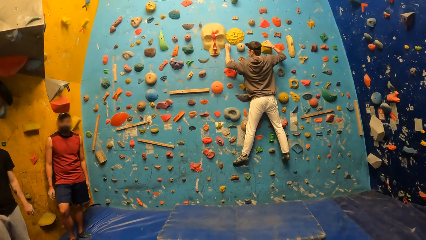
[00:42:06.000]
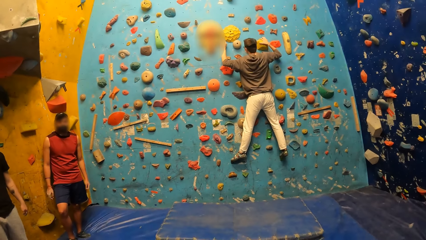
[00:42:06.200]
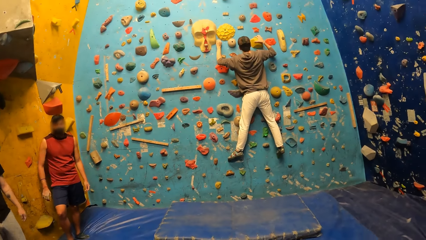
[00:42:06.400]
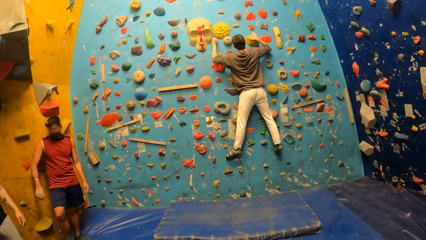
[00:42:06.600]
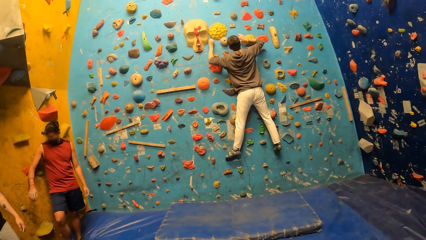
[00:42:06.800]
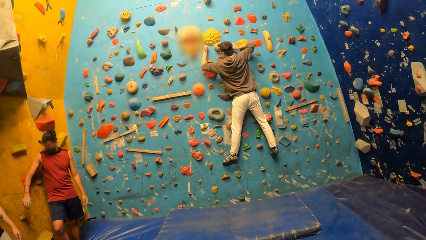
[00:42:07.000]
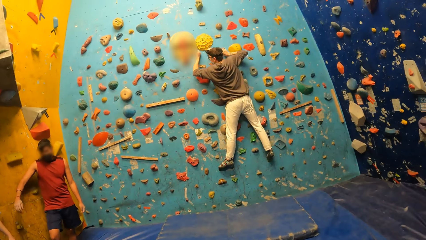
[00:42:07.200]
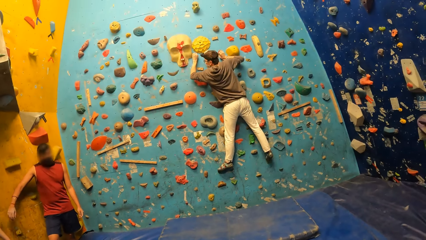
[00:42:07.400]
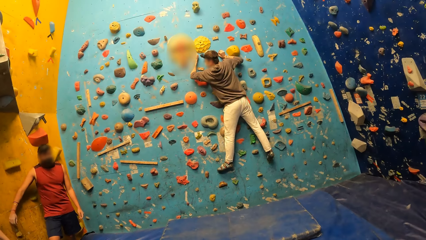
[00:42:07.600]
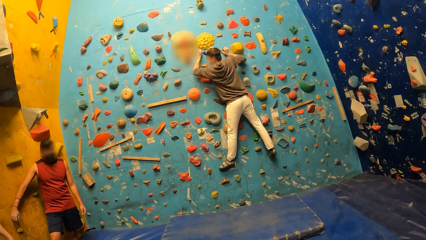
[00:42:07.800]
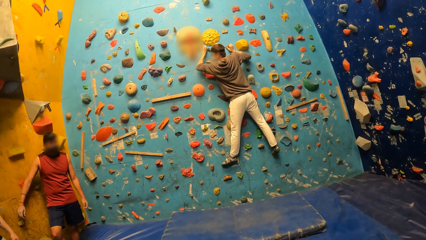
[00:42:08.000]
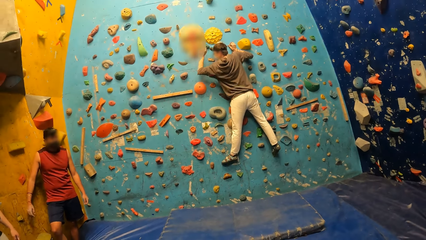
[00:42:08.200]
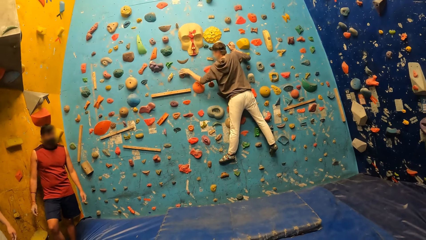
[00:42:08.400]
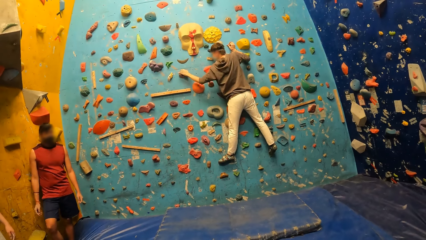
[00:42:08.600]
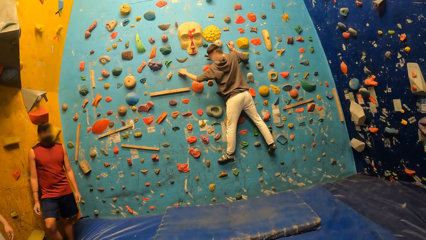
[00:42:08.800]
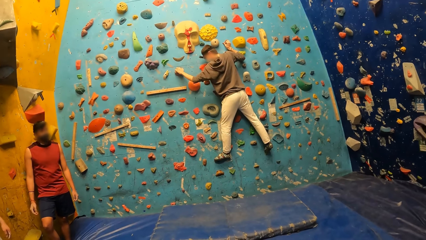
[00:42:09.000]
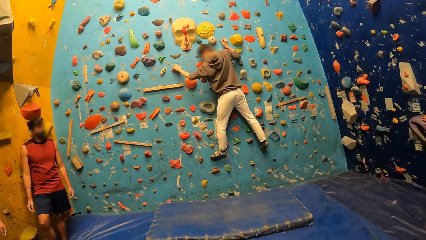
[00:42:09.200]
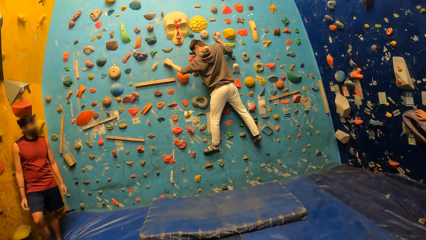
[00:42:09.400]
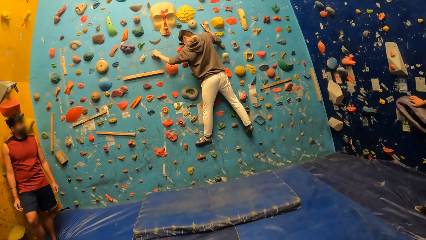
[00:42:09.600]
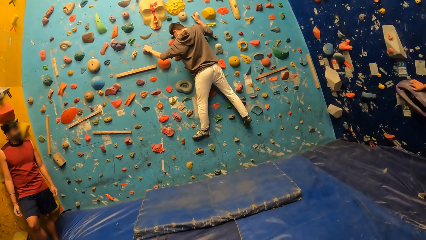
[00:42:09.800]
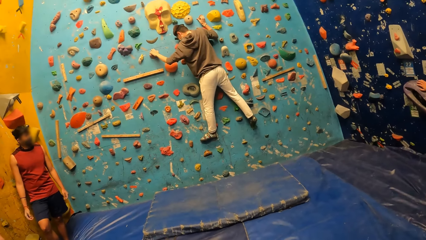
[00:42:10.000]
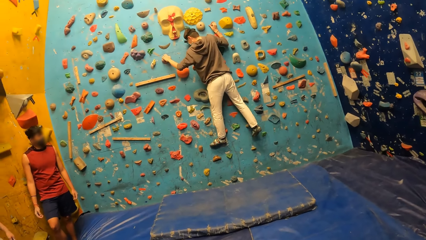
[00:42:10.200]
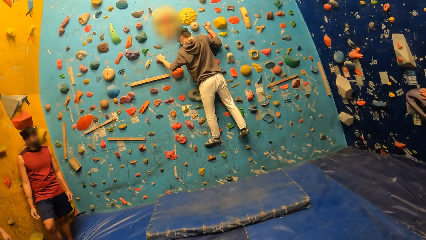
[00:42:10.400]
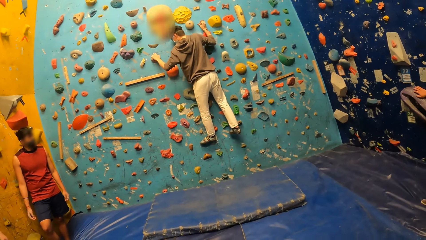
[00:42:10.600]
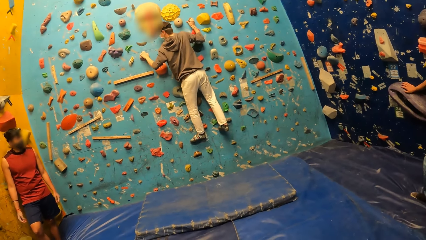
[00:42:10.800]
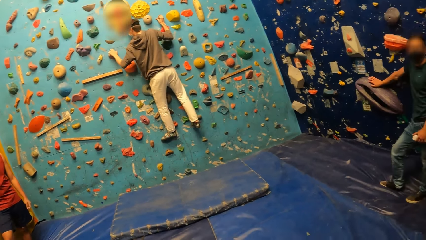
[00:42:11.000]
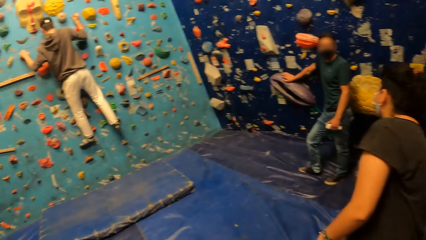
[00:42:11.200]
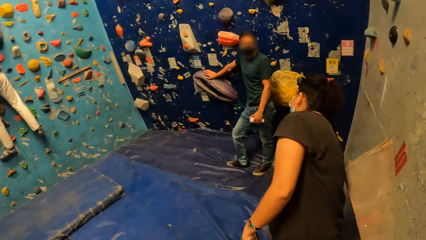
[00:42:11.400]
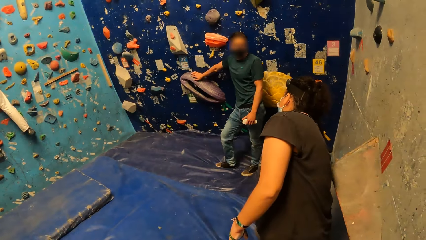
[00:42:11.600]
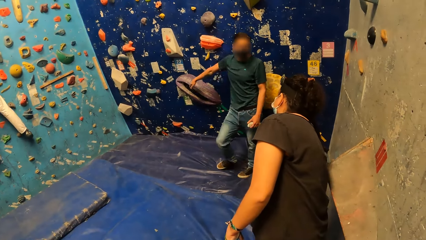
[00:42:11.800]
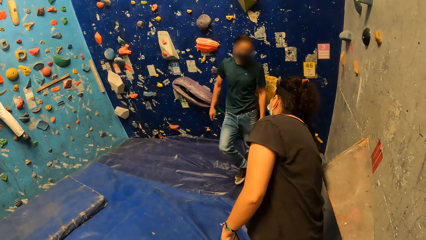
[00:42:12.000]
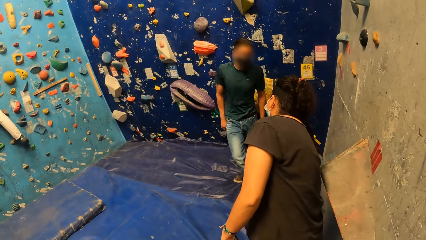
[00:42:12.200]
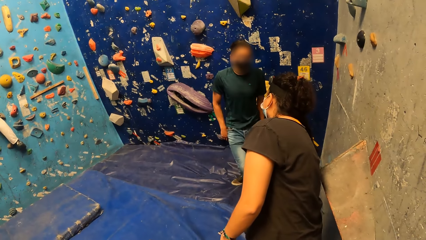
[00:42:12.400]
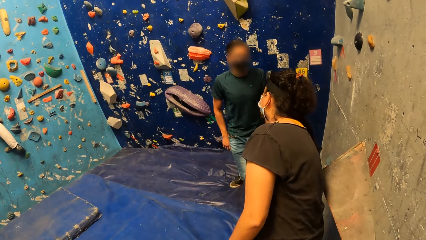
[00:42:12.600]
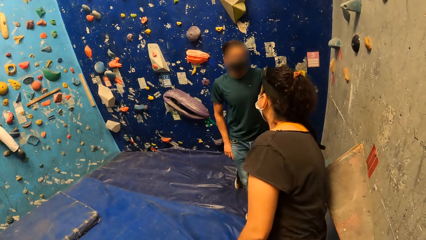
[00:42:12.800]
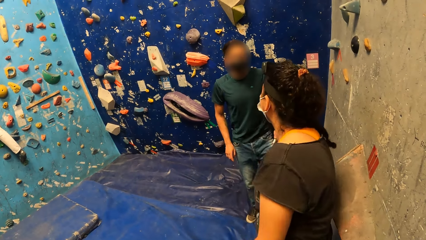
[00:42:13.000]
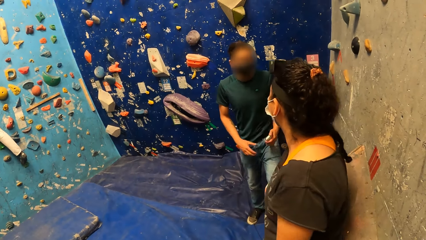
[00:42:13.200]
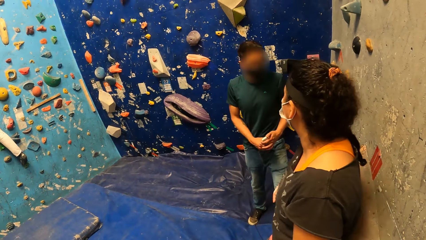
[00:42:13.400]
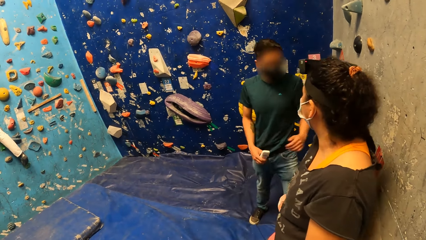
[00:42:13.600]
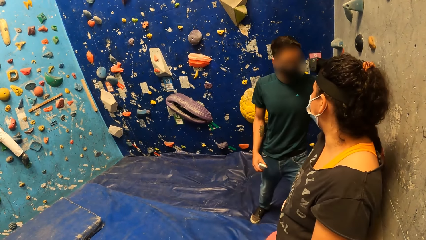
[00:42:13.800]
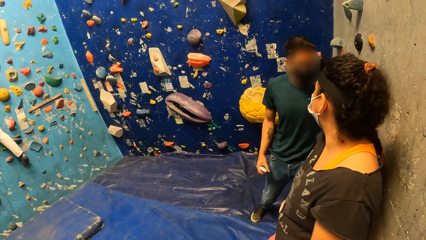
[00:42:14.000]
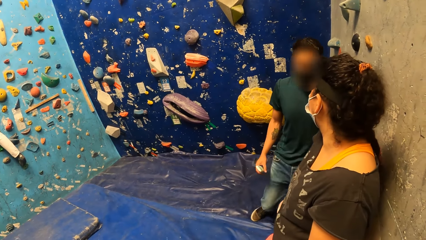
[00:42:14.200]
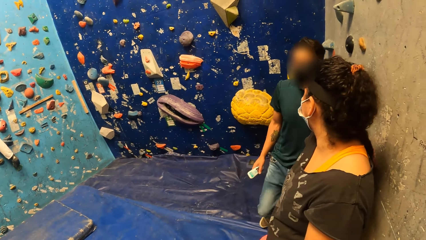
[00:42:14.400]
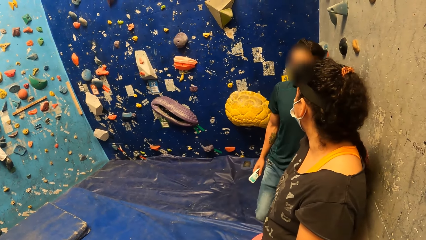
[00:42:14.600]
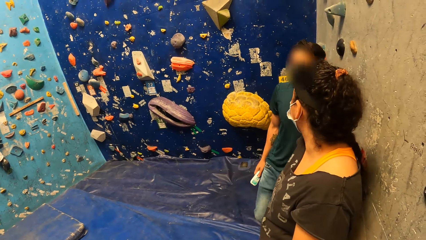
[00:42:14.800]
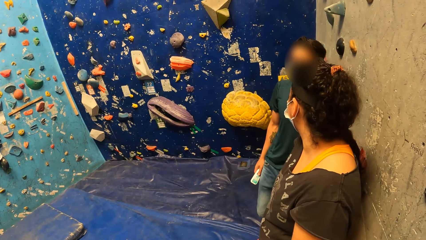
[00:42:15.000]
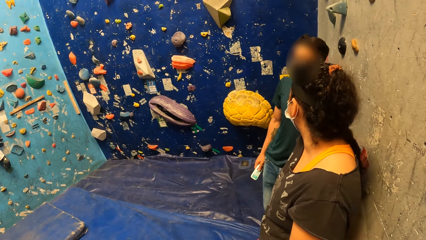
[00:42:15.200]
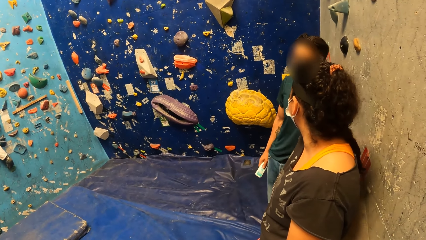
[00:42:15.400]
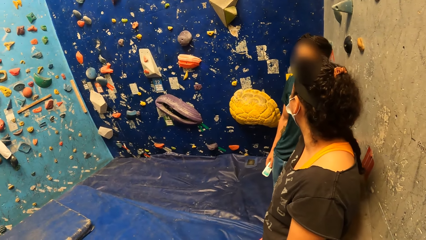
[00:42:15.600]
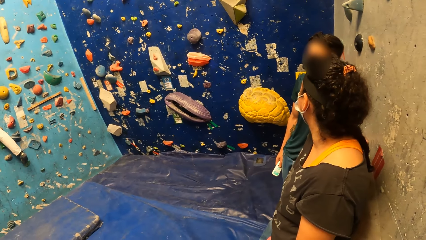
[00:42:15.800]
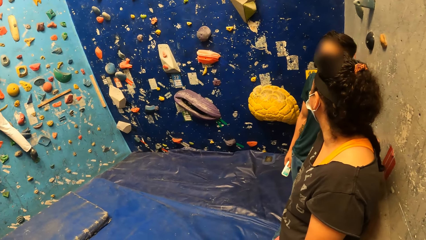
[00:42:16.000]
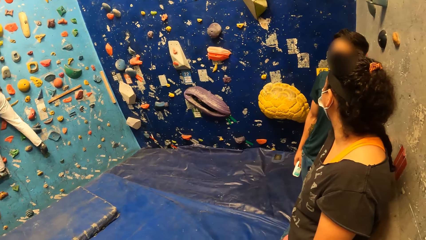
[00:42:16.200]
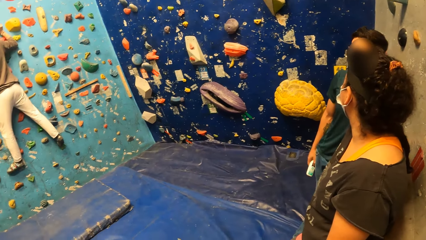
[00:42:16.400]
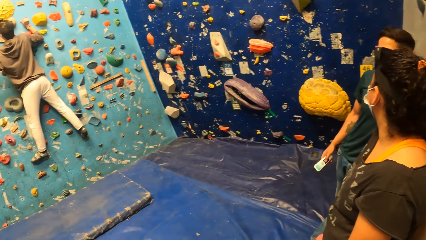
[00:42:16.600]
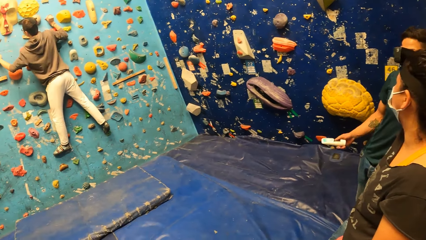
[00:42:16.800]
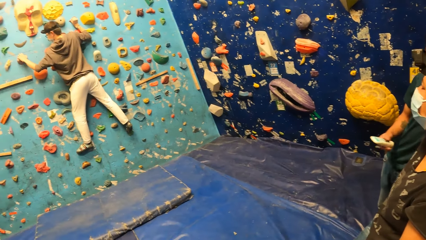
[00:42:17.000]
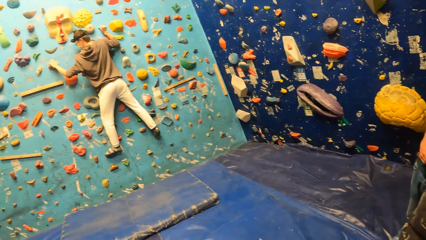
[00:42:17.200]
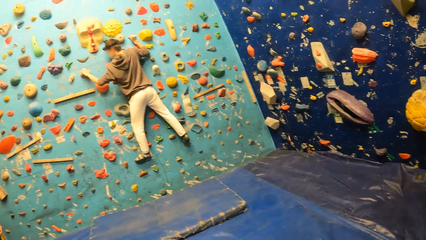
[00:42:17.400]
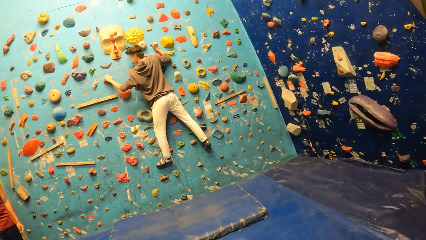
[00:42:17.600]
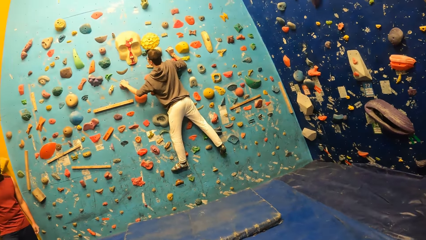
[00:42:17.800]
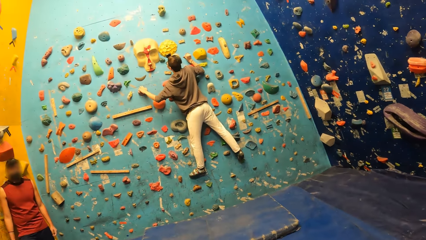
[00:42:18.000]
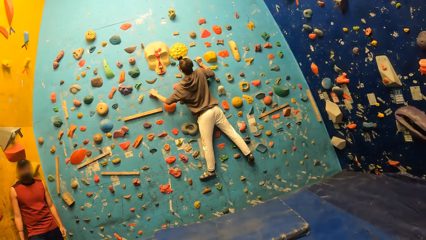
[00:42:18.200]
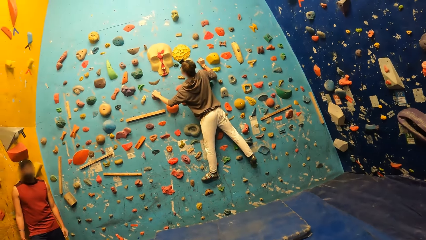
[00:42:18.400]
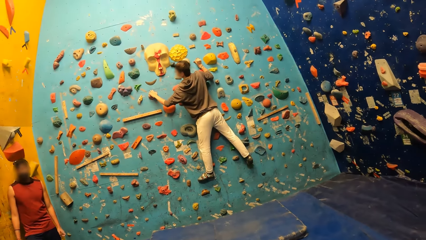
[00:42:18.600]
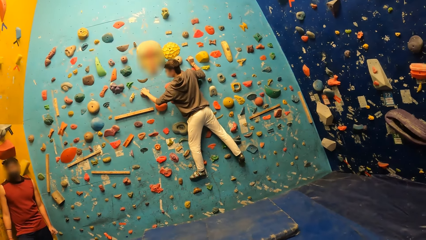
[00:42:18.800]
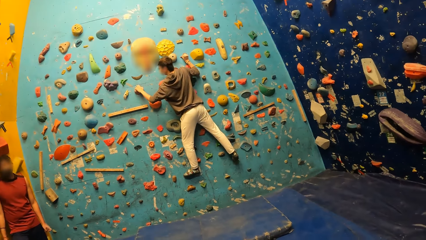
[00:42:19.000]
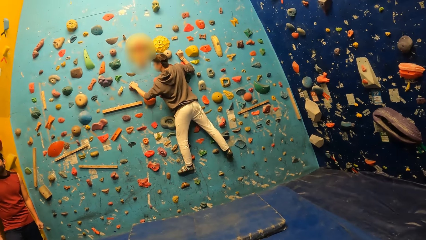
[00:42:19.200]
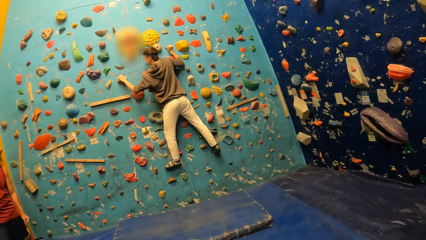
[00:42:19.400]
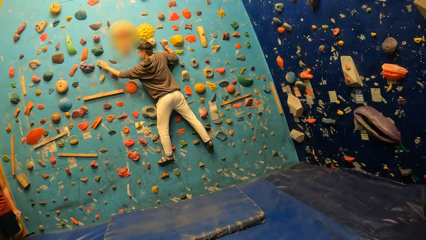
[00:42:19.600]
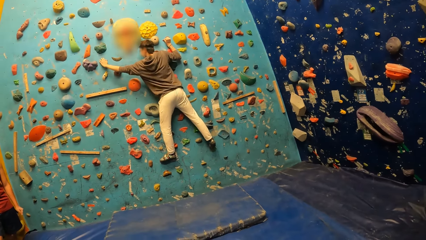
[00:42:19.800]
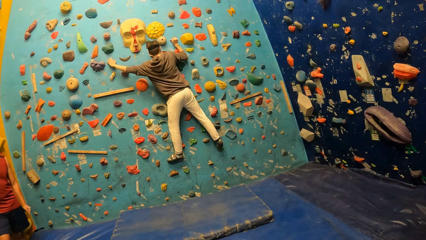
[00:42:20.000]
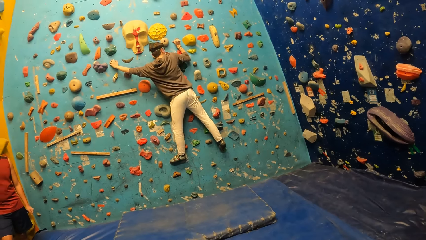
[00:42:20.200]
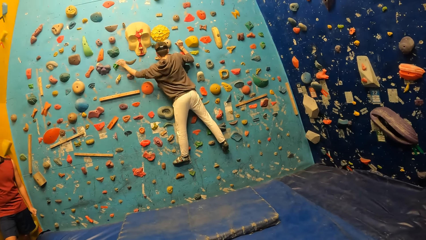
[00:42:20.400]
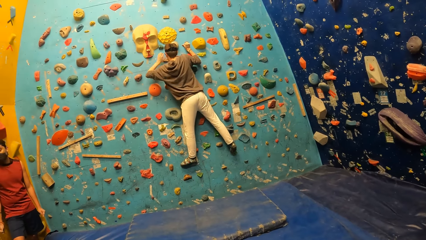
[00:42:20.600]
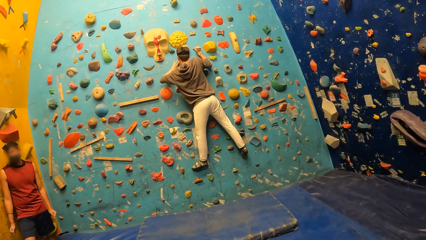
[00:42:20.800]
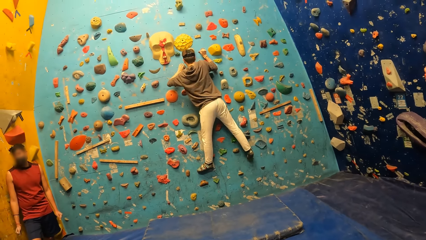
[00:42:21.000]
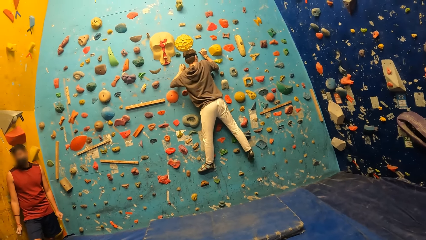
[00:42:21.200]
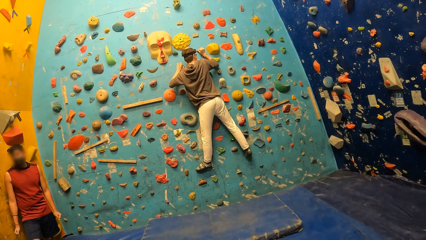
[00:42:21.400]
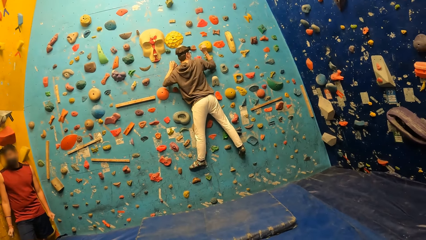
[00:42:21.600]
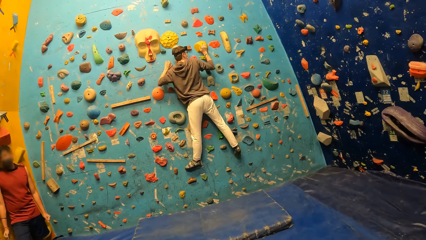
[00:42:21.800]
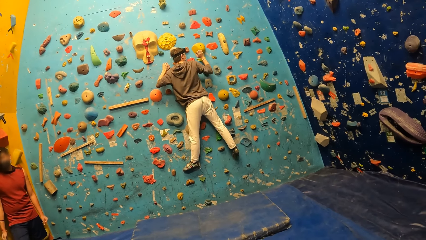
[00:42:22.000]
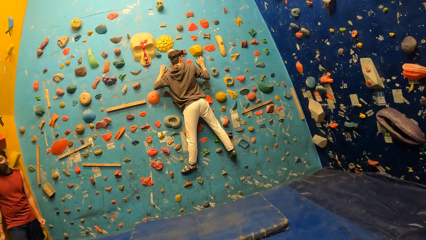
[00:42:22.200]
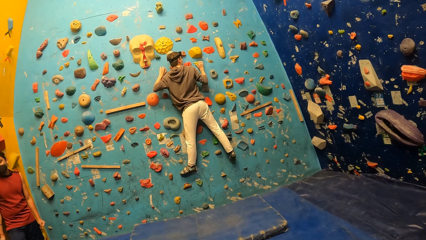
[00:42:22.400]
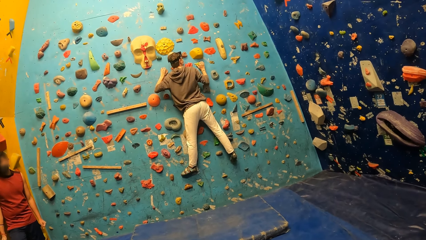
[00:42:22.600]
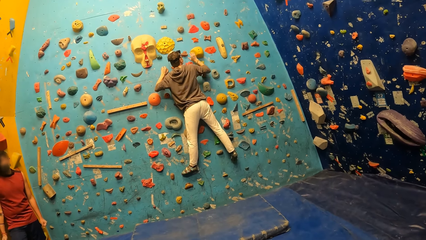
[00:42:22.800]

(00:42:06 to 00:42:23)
A man places his elbow on the crimp bouldering wall. Another man transfers a bottle in his left hand to his right hand. A third man places his left hand on the crimp on the bouldering wall.
